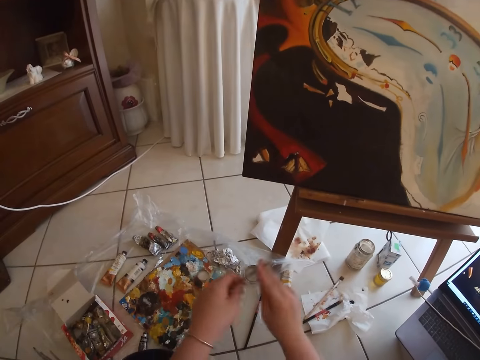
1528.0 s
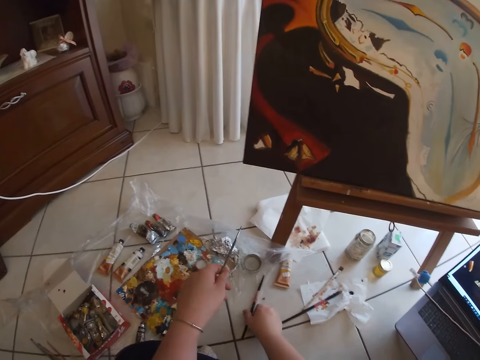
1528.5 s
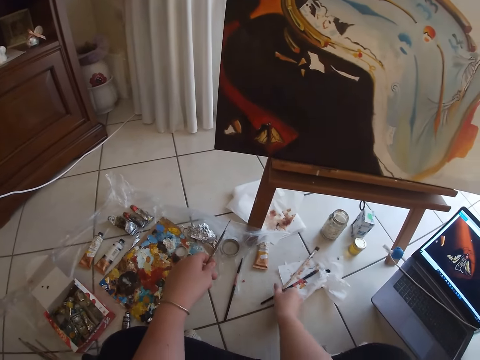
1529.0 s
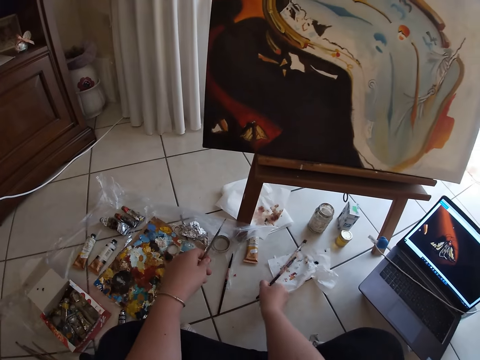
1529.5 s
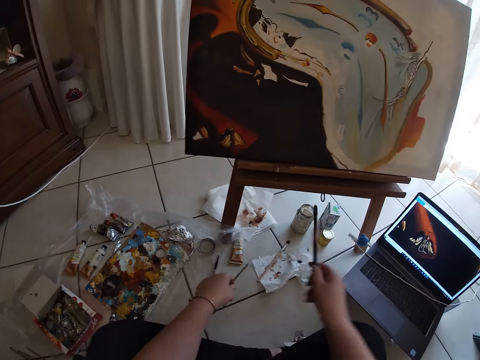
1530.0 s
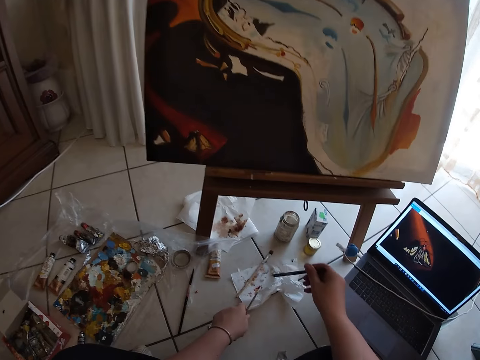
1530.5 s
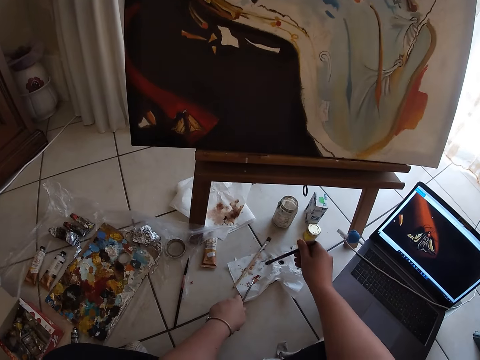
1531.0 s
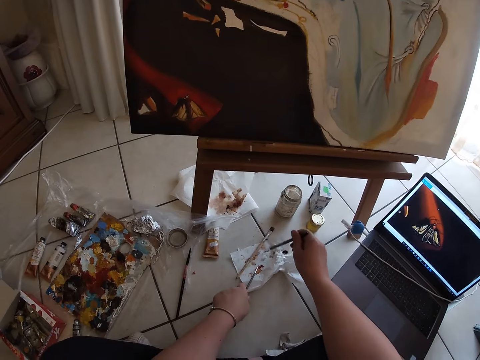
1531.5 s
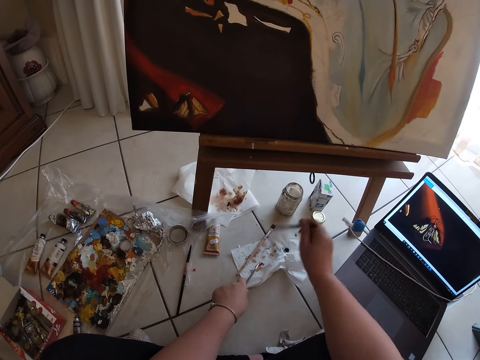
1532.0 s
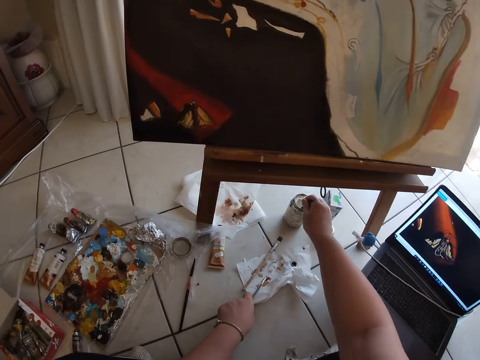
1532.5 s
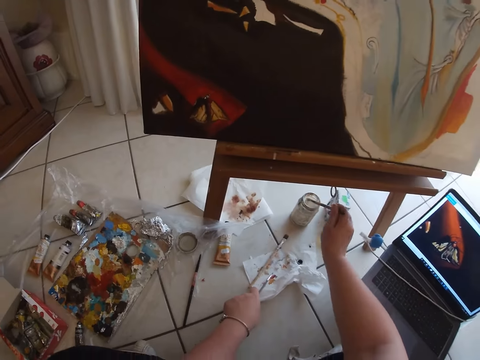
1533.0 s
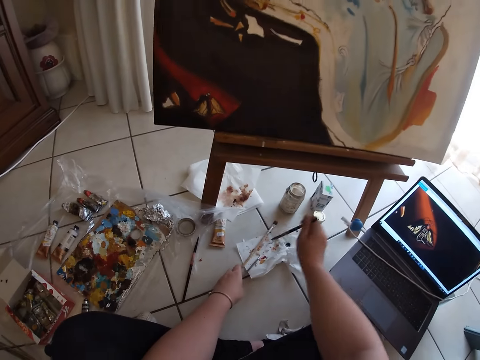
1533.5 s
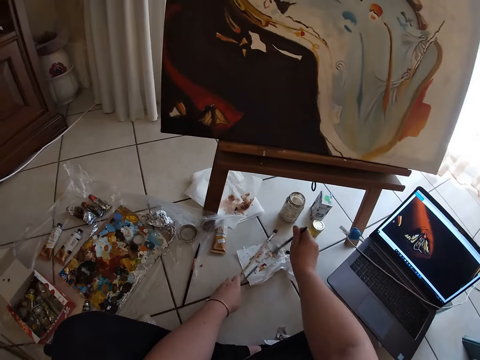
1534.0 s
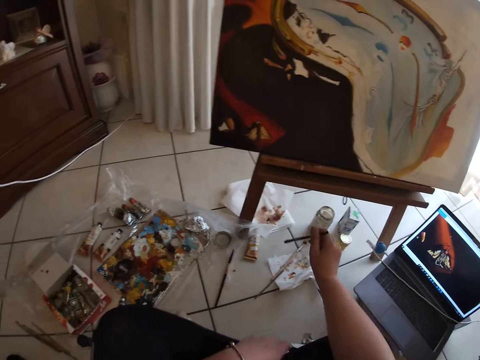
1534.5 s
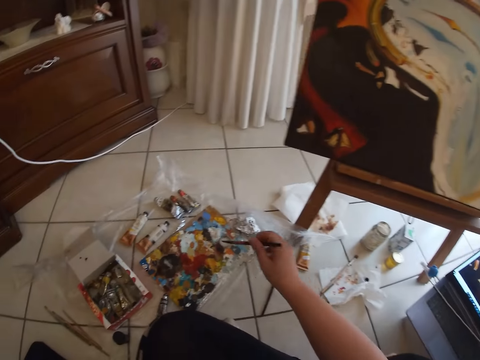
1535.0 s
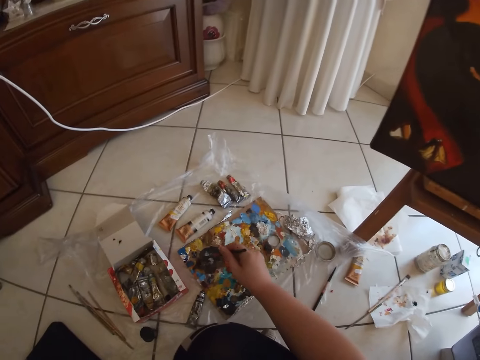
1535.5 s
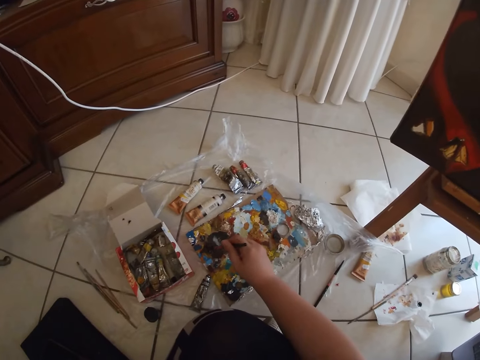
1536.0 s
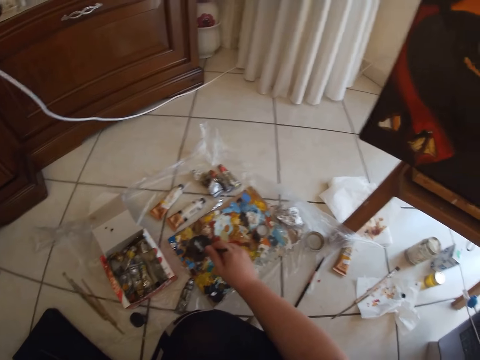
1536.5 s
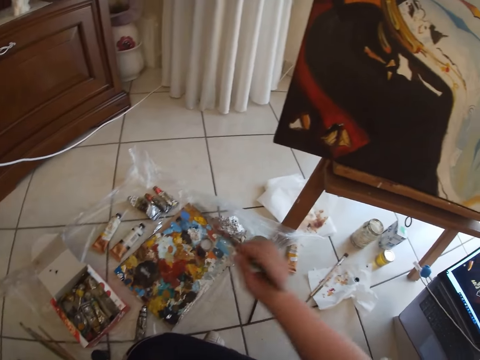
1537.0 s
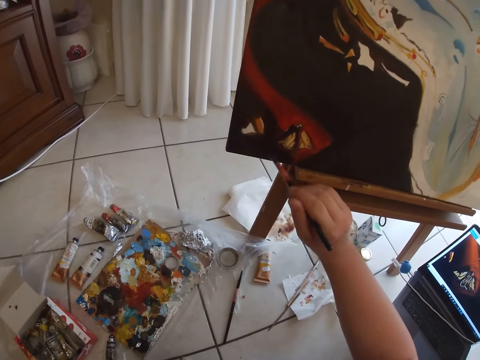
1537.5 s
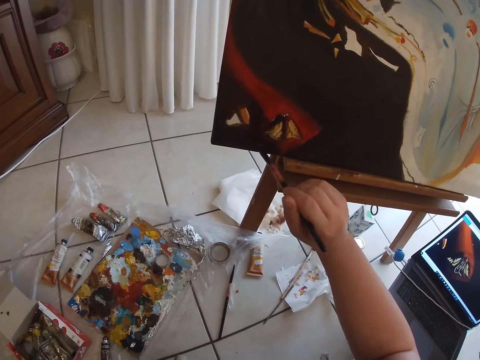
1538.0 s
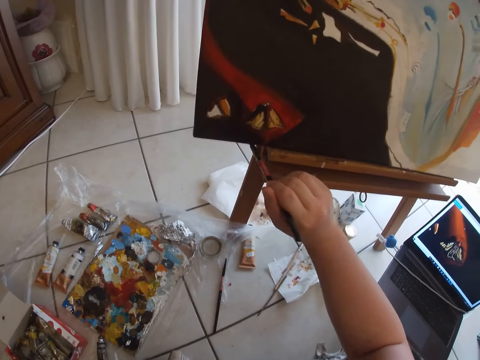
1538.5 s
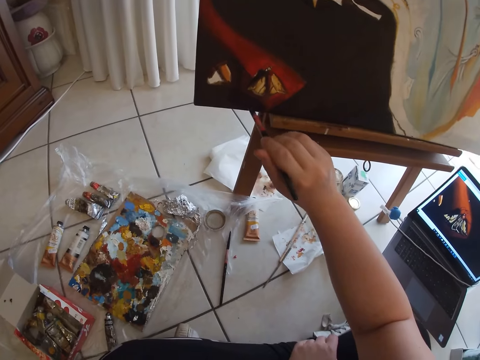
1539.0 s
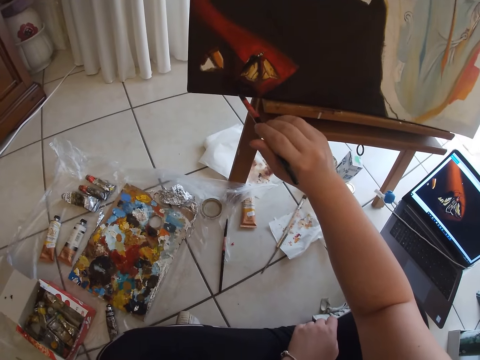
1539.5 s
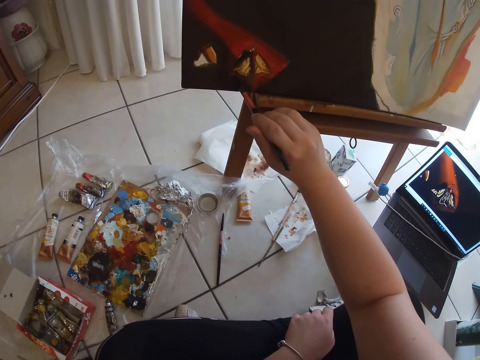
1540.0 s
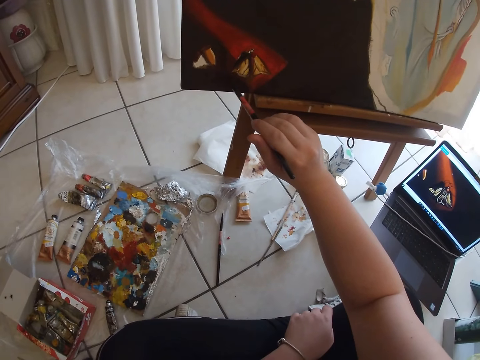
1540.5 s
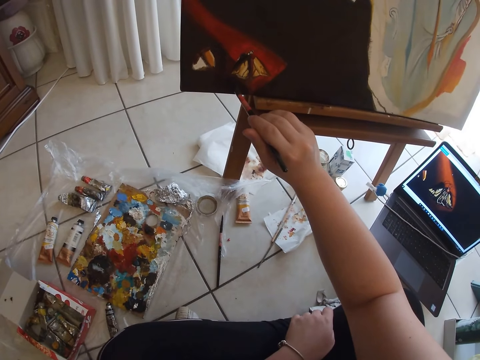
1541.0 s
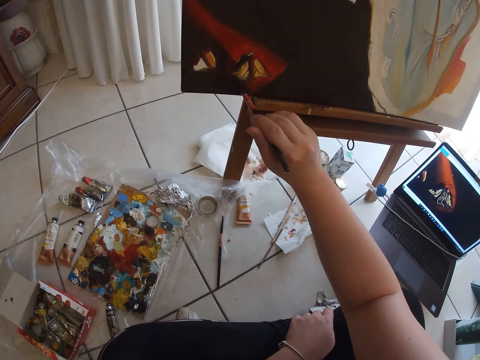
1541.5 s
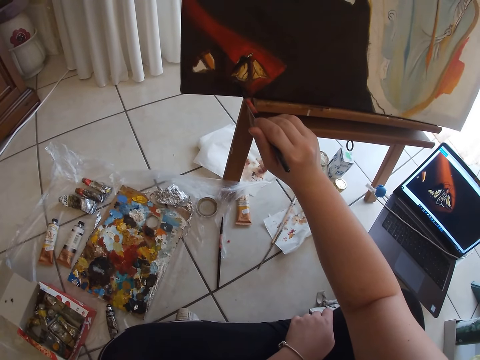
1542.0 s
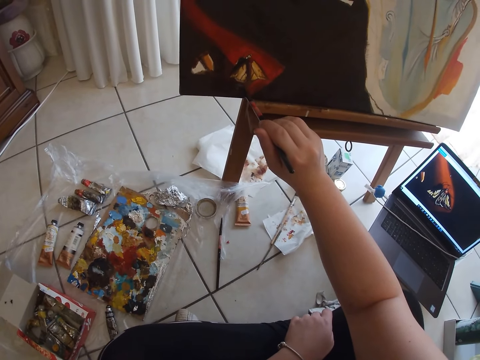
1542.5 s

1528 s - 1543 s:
The camera wearer passes the painting brush in his right hand to his left hand. He picks another painting brush from the ground with his right hand. He sprinkles the painting brush on a paper on the floor. He removes the paint brush from the painting. He dips the painting brush in his right hand inside the container on the floor. He sprinkles the painting brush on the paper on the floor. He dips the painting brush in his right hand on the paint on the floor. He paints wall art with the painting brush in his right hand.

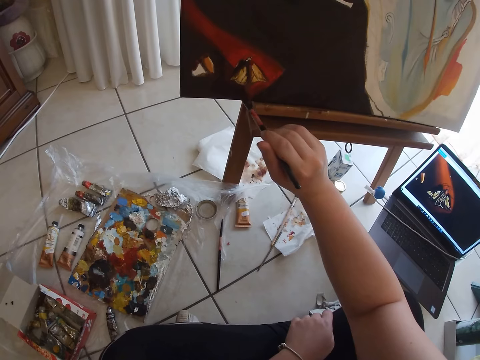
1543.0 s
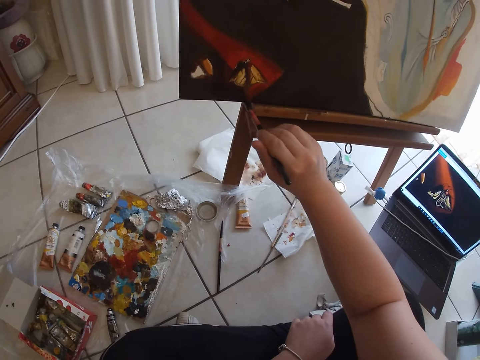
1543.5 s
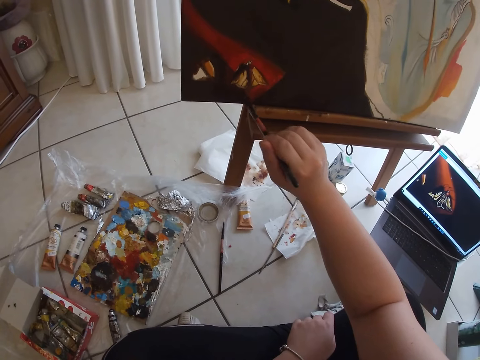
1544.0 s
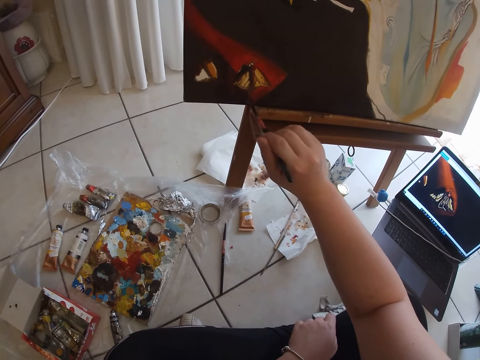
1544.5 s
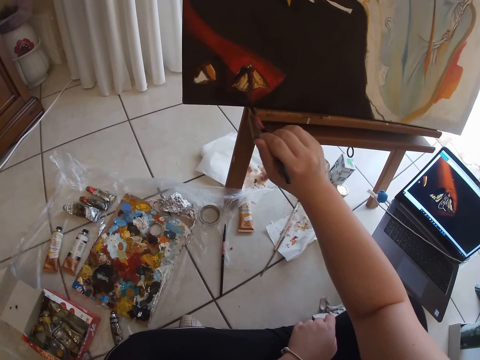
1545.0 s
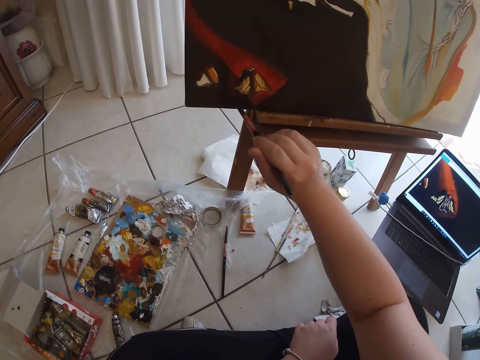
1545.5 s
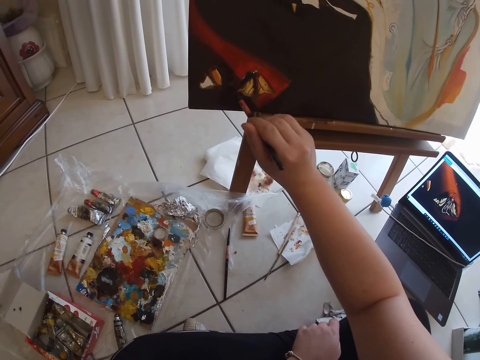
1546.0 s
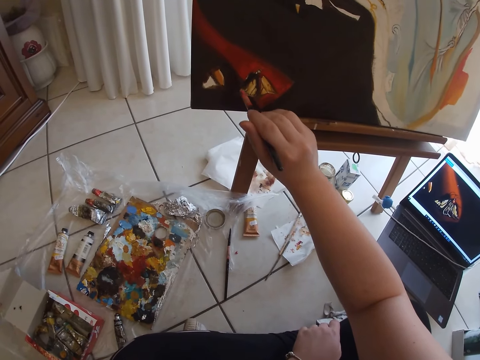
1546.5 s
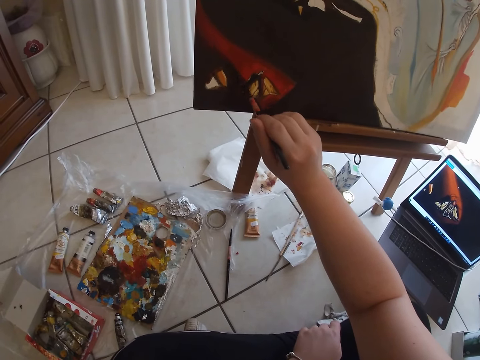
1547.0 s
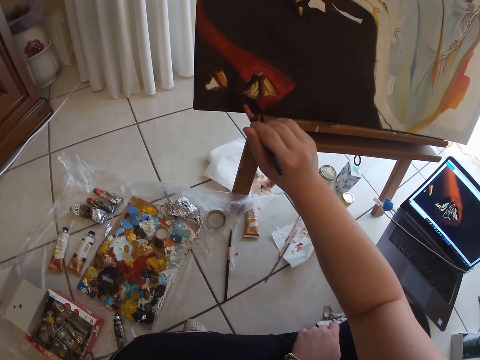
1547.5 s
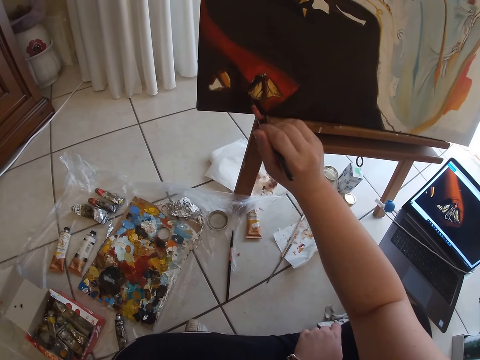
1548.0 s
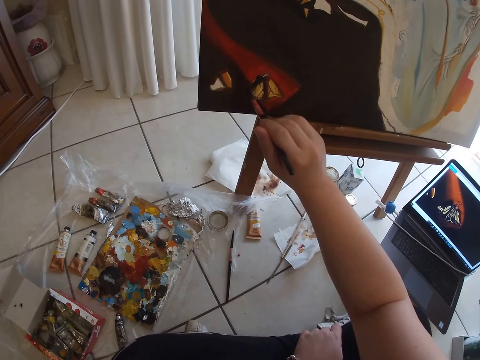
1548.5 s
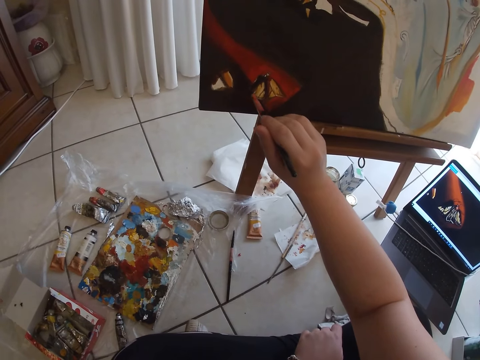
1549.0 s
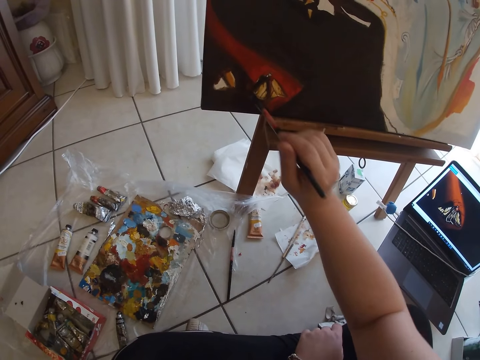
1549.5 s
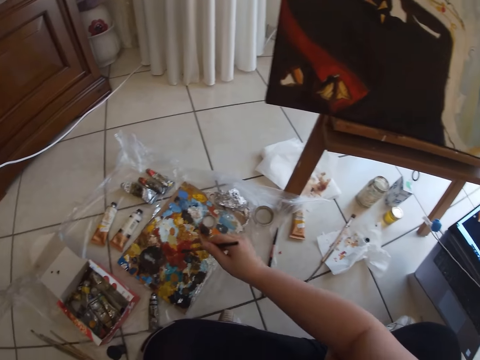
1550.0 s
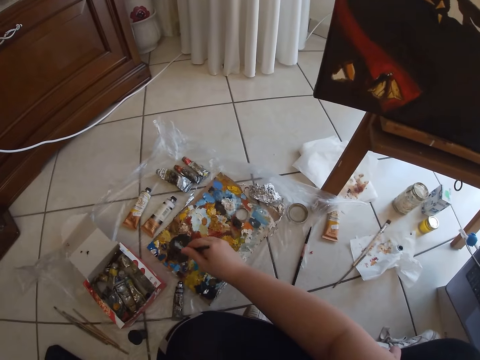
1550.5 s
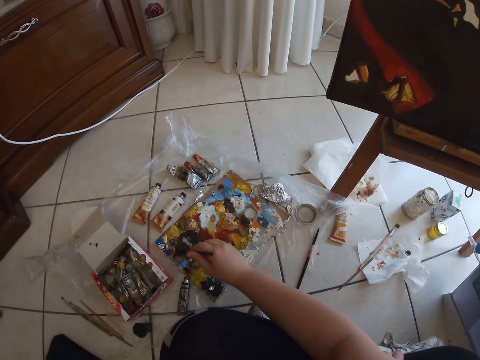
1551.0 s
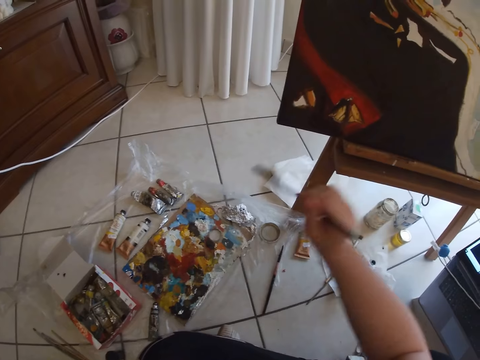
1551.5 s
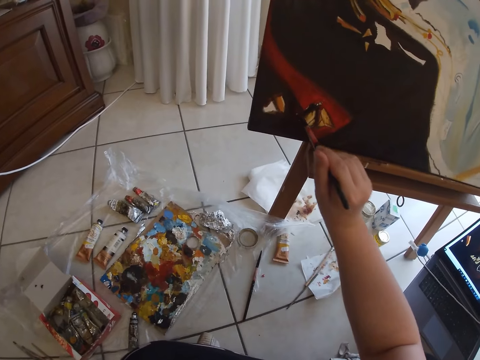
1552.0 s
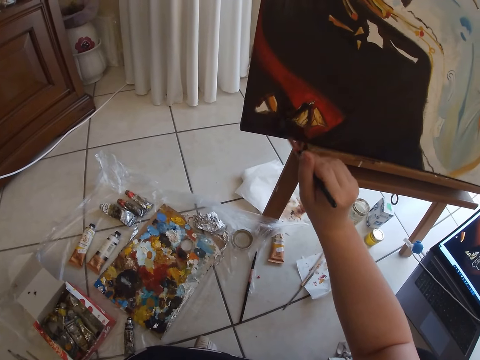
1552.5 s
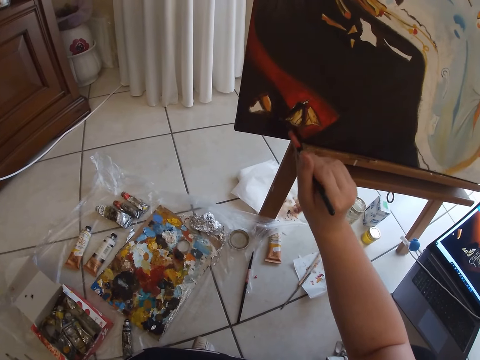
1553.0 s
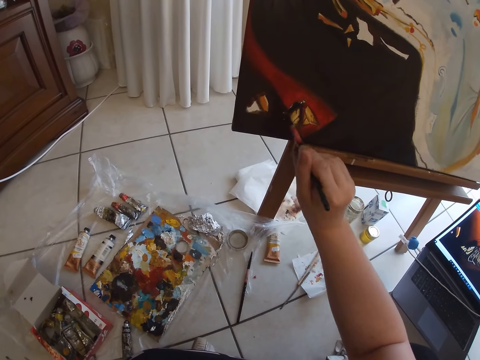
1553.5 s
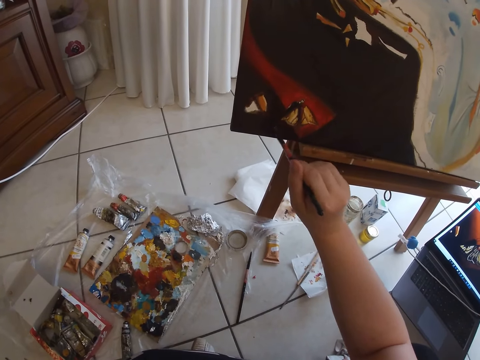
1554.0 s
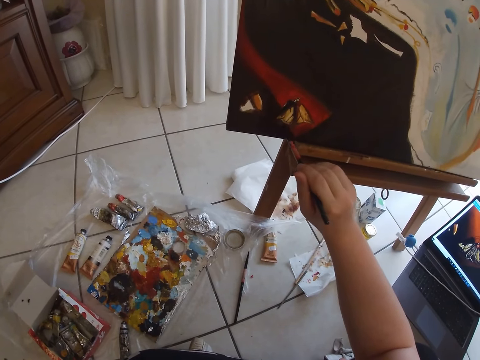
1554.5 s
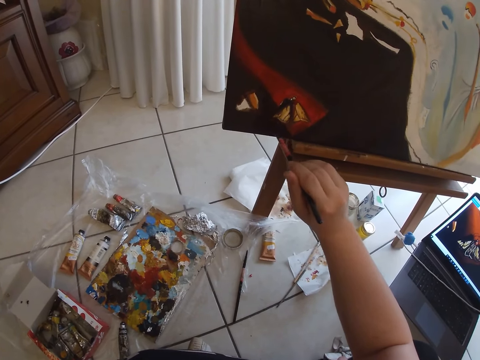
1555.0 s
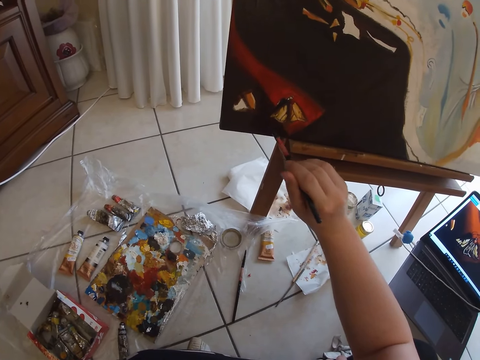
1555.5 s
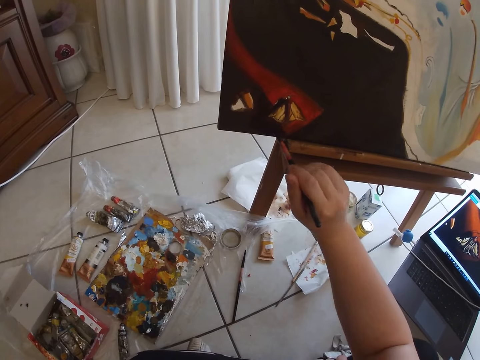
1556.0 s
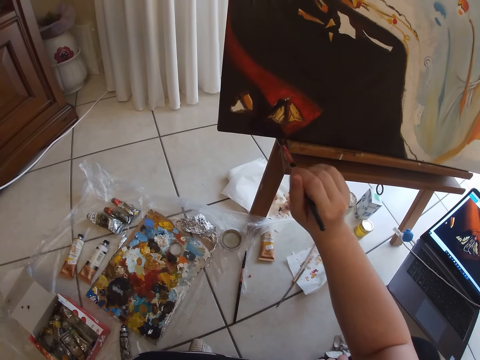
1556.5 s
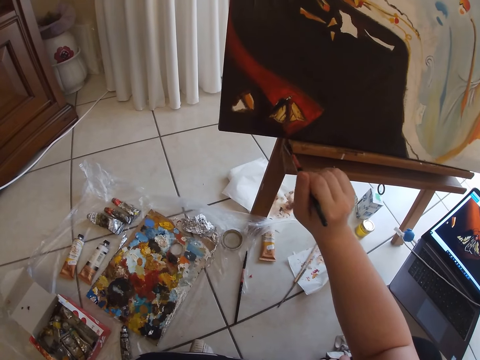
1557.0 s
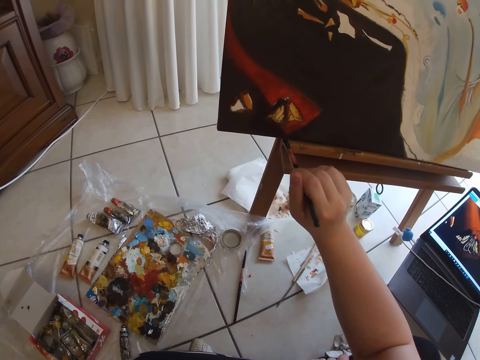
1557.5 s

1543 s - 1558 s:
The camera wearer dips the painting brush in his right hand on the paint on the floor. He paints wall art with the painting brush in his right hand.
